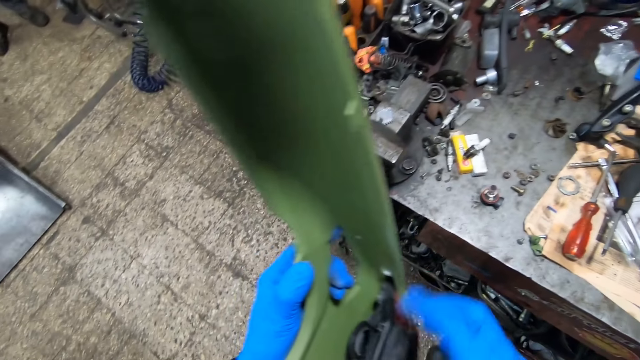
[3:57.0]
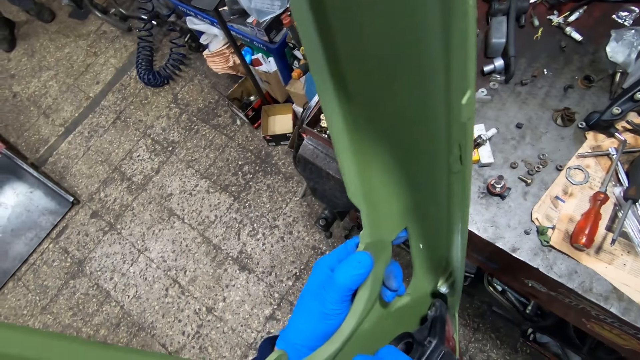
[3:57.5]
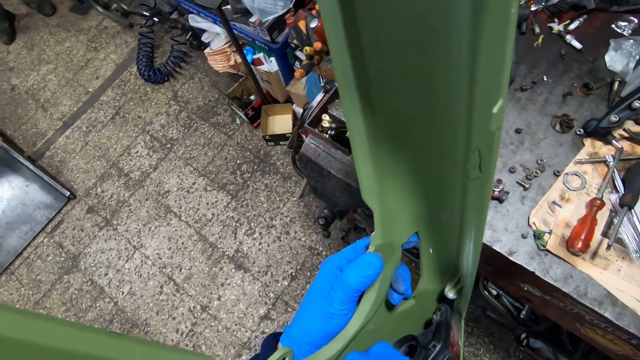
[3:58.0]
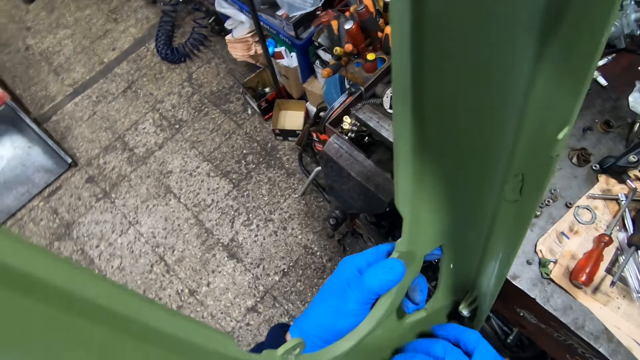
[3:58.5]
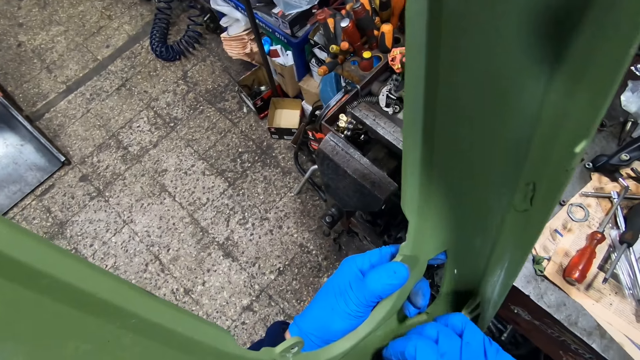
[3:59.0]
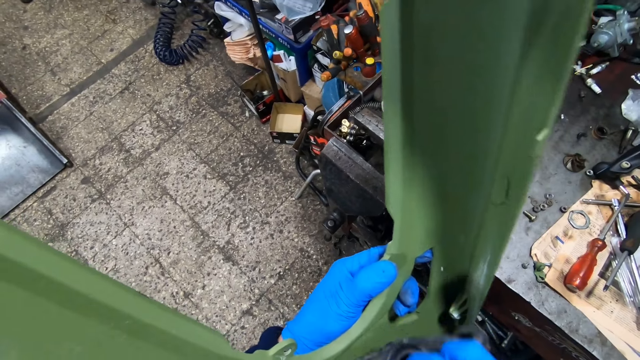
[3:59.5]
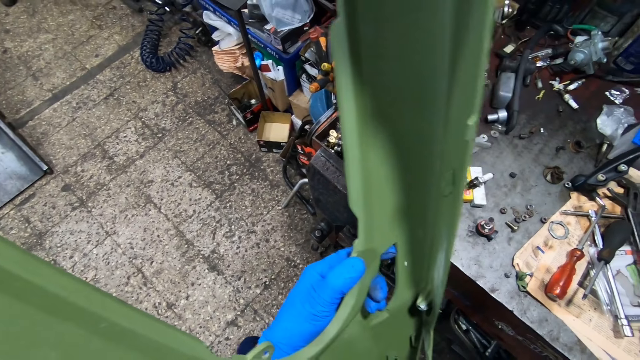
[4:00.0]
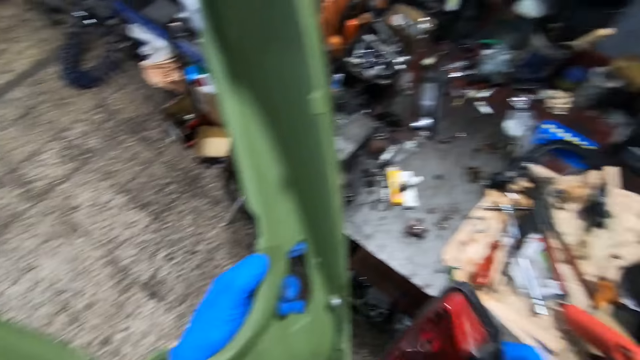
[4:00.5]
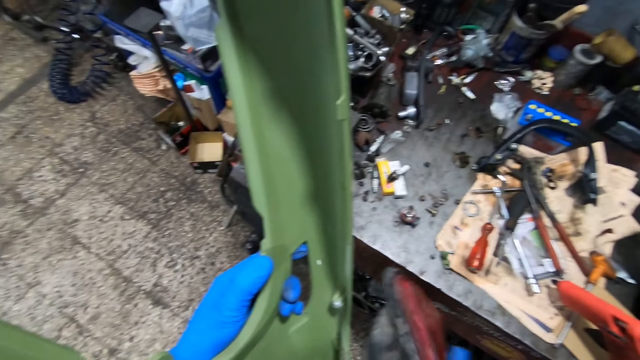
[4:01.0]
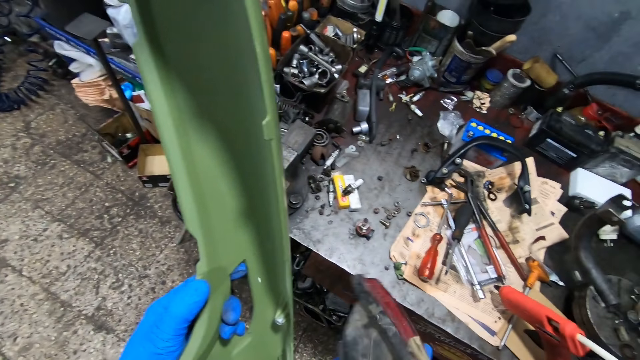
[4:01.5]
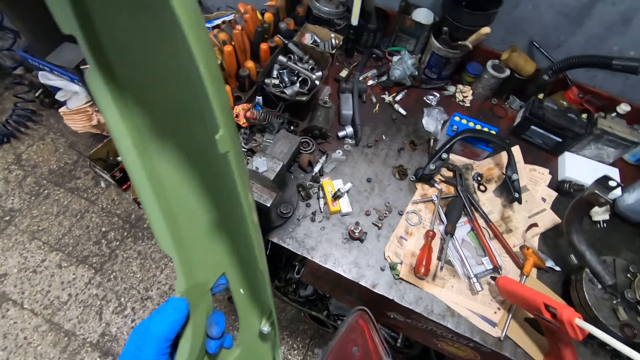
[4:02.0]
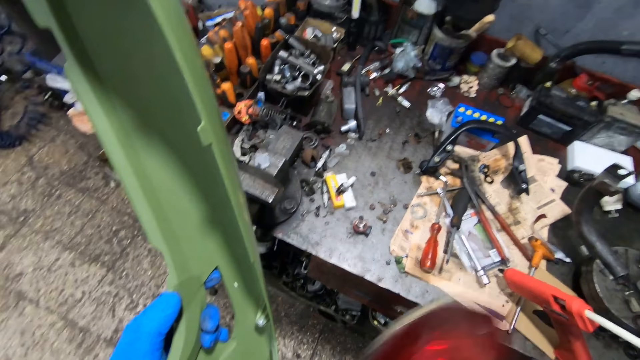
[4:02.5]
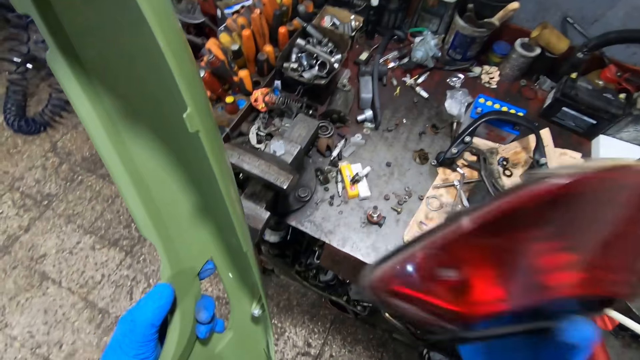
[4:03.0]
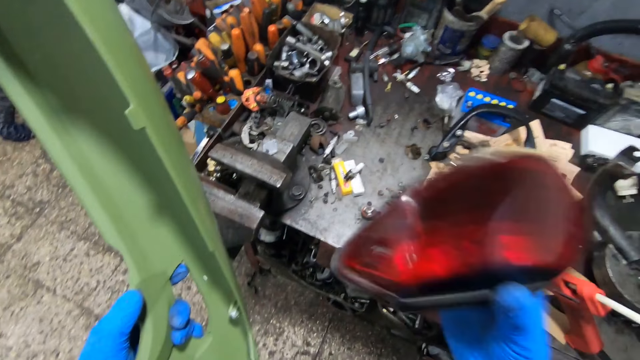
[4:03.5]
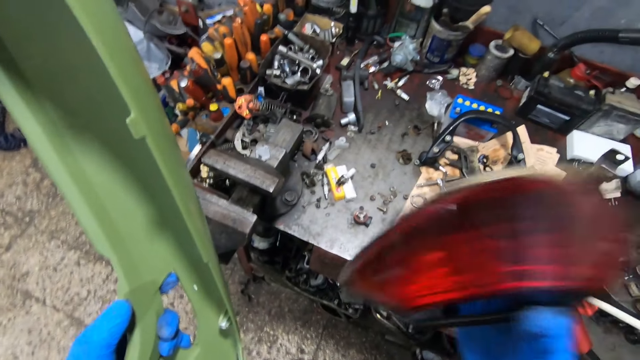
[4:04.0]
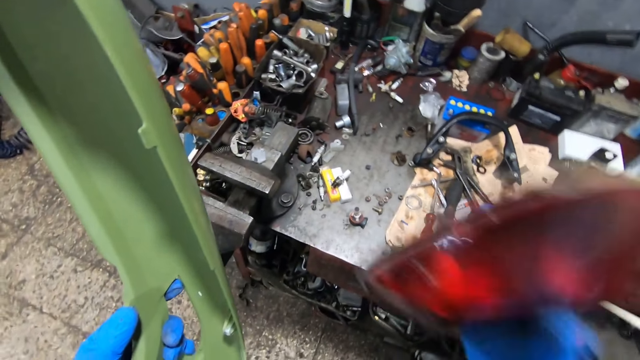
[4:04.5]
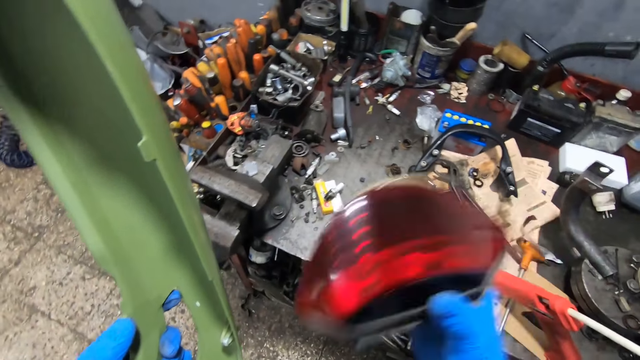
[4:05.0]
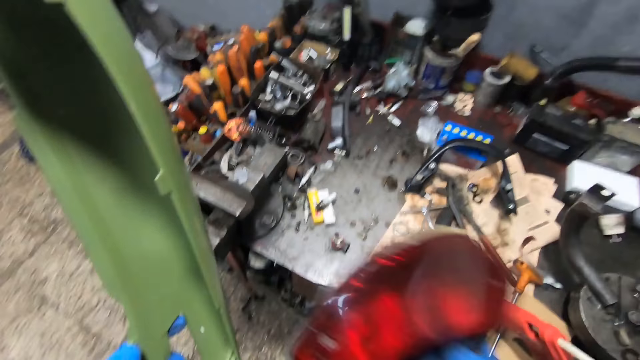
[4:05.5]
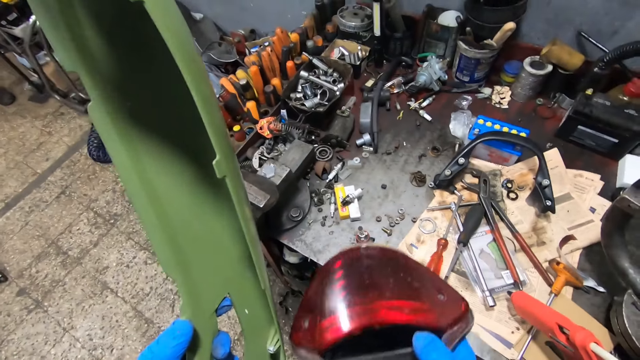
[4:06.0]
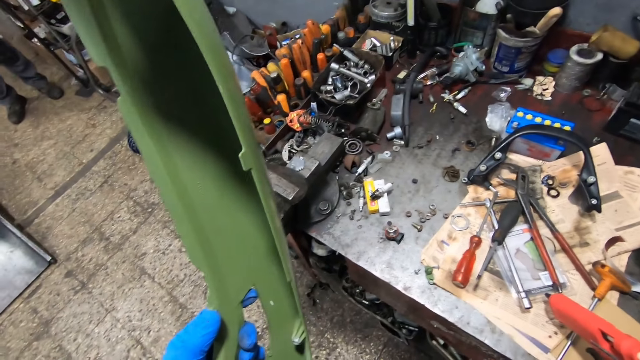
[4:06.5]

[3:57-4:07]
The camera wearer holds a tail light of the bike with his gloved right hand. He shakes the tail light in his gloved right hand.

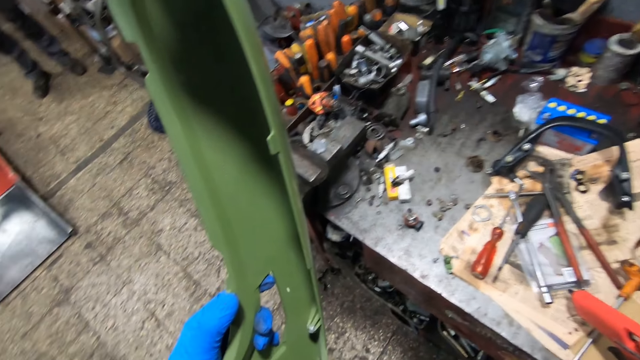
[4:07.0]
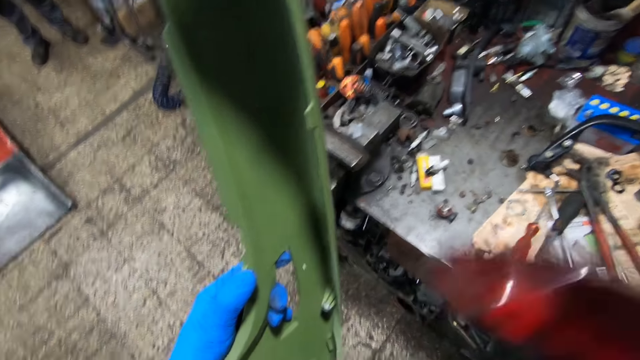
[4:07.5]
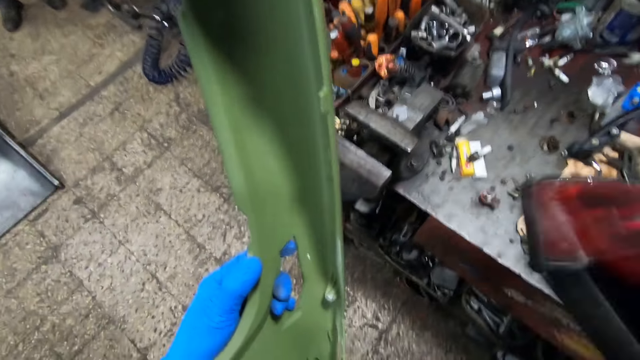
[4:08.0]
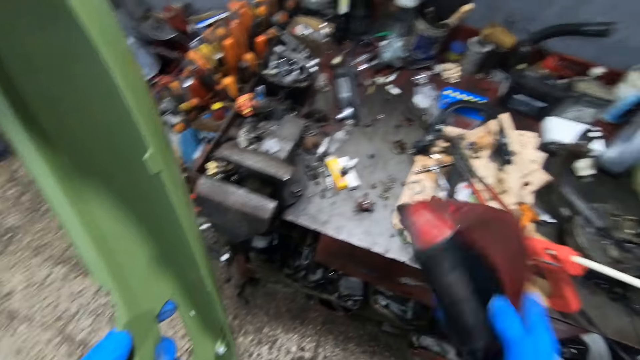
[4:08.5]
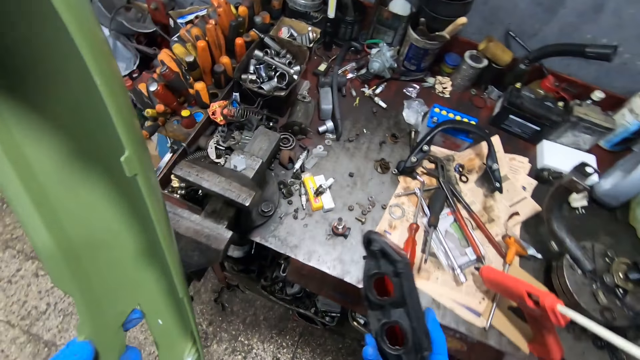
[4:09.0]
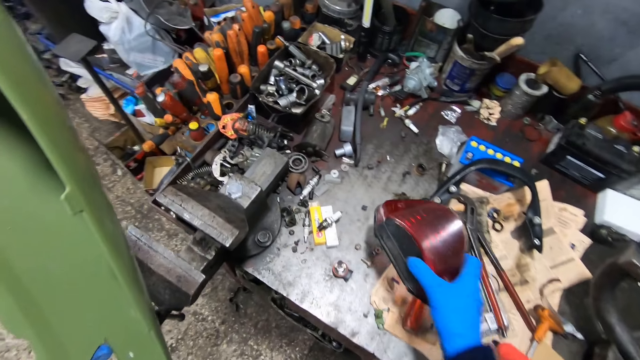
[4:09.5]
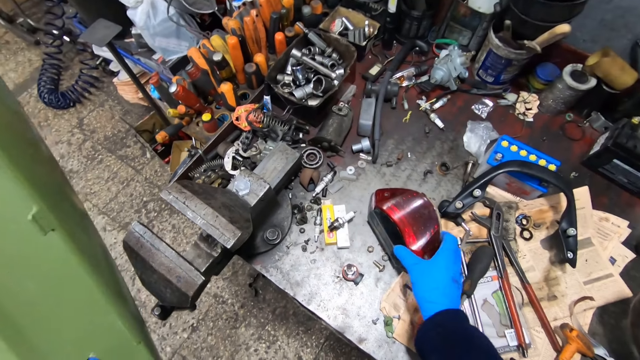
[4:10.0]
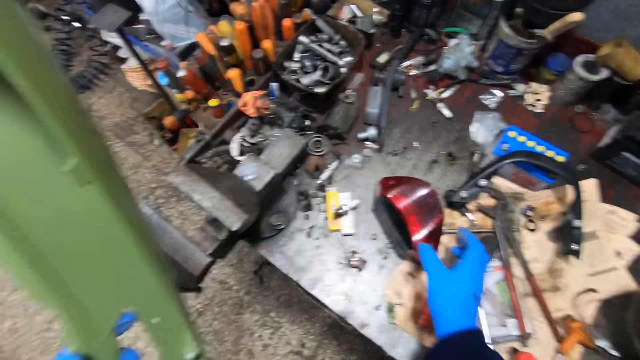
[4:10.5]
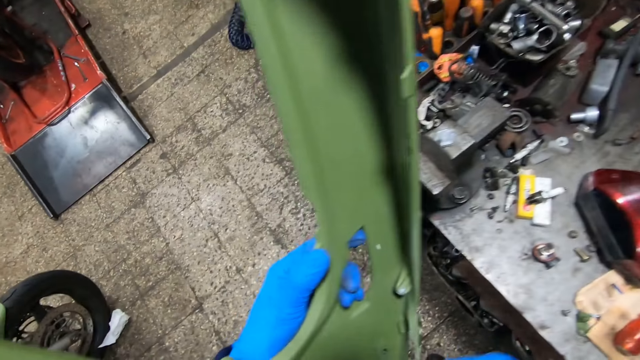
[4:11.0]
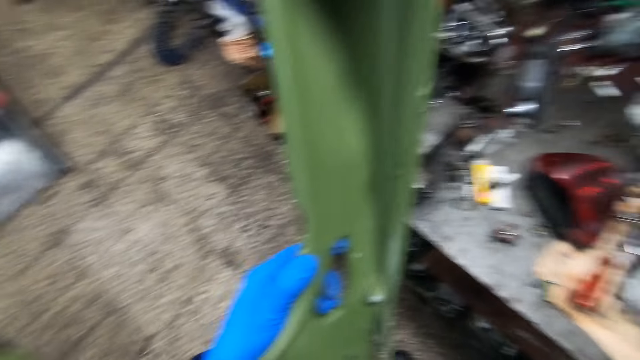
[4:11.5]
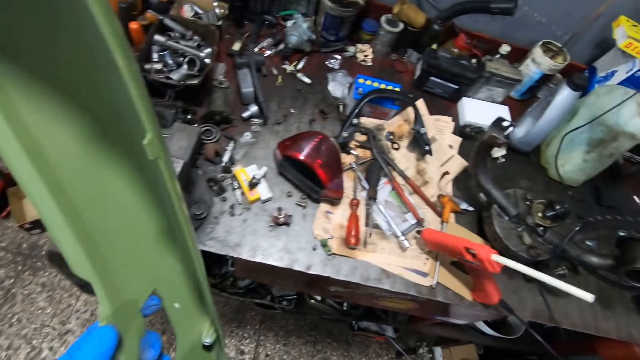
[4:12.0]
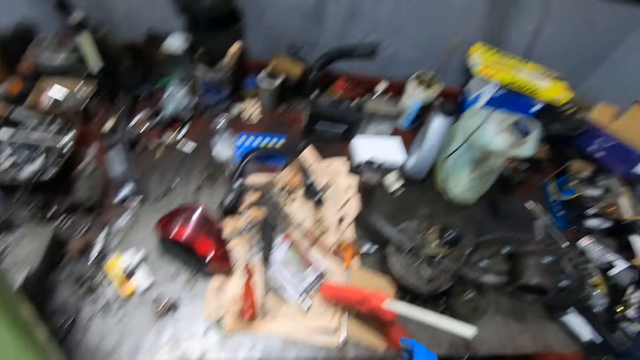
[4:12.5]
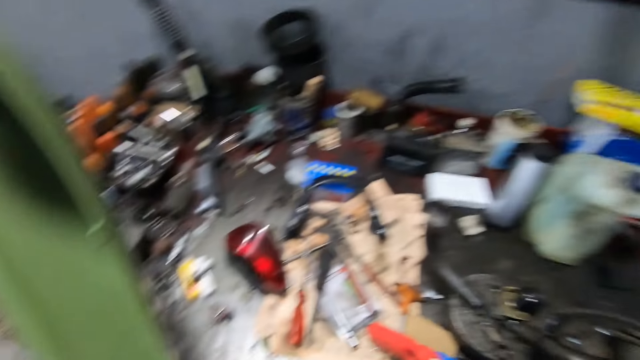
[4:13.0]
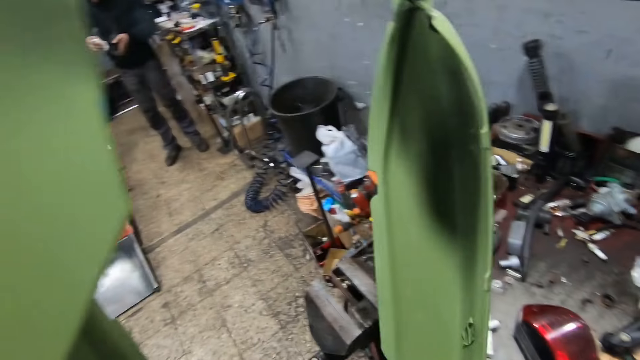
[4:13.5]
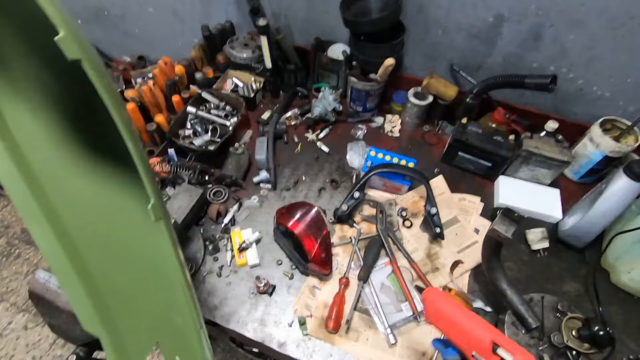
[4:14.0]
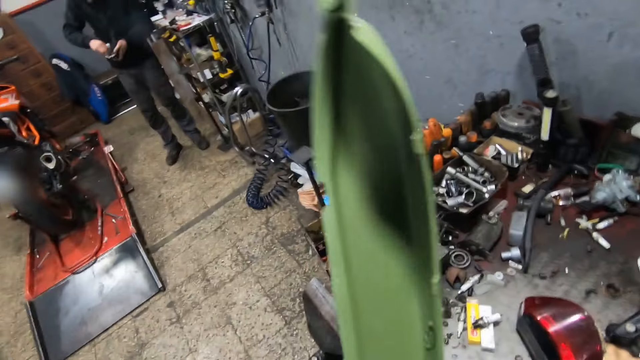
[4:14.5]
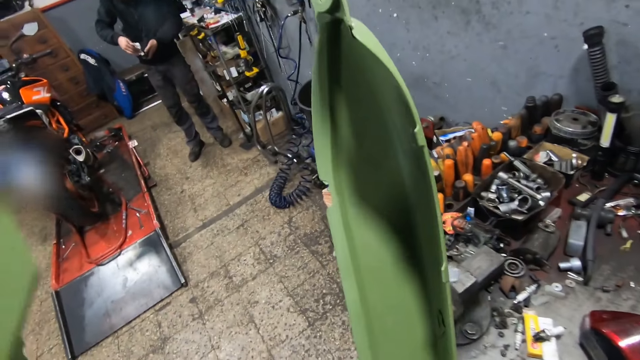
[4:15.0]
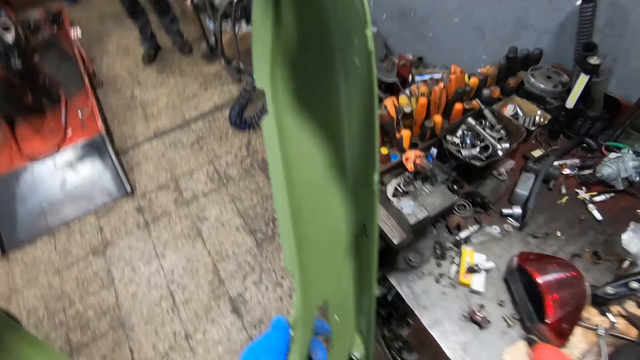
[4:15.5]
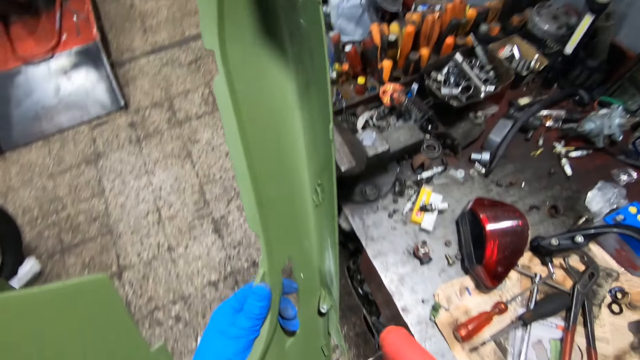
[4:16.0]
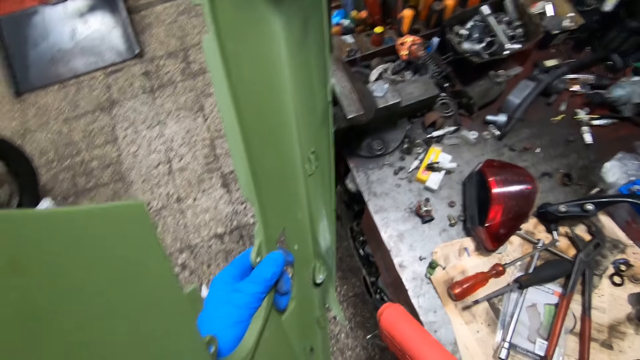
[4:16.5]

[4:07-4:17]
The camera wearer drops the tail light on the tool bench with his gloved right hand. He holds the motor bike part with his hands. He holds the glue gun in his gloved right hand. He picks the glue gun on the table.
